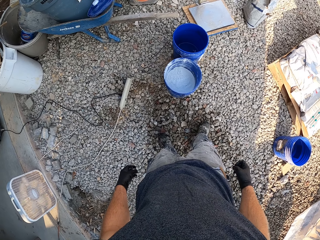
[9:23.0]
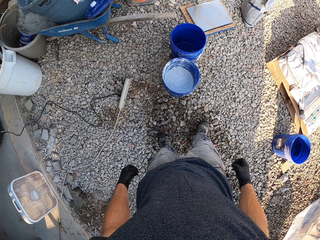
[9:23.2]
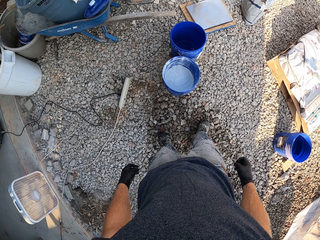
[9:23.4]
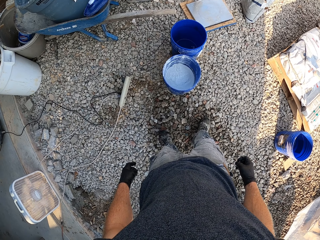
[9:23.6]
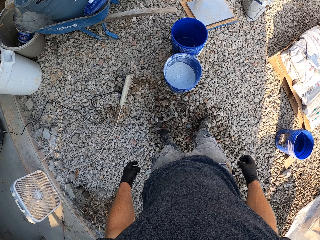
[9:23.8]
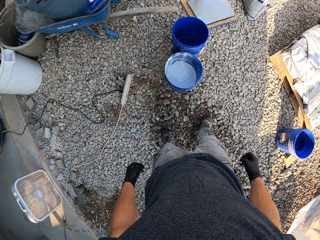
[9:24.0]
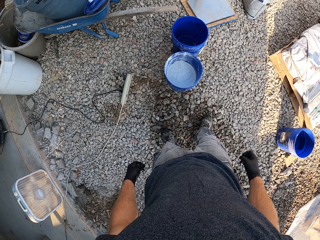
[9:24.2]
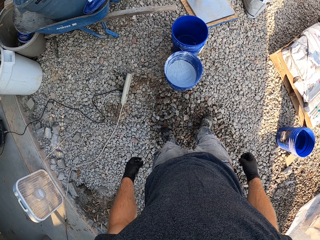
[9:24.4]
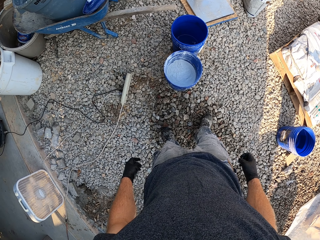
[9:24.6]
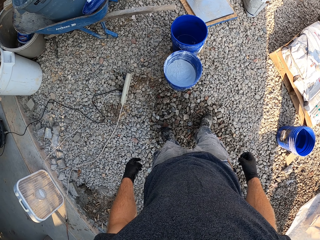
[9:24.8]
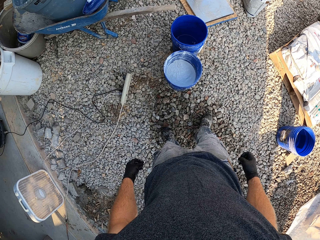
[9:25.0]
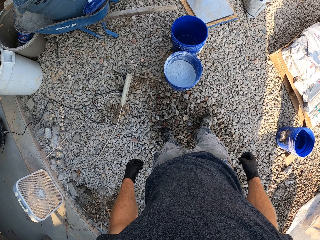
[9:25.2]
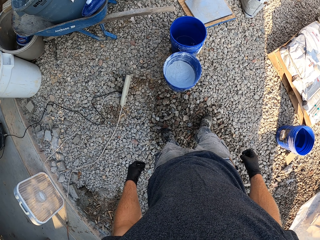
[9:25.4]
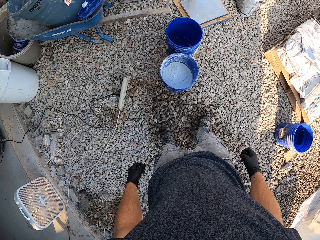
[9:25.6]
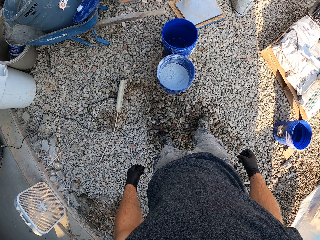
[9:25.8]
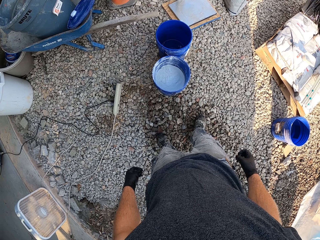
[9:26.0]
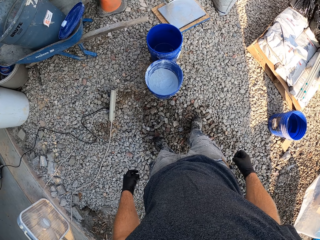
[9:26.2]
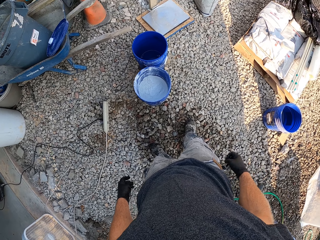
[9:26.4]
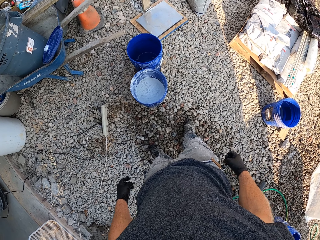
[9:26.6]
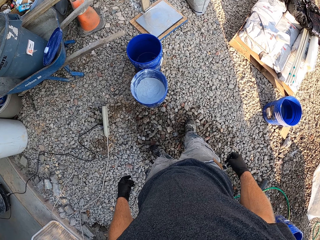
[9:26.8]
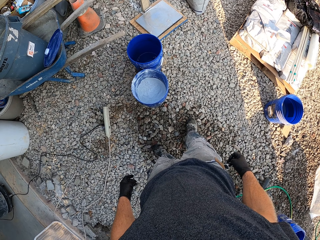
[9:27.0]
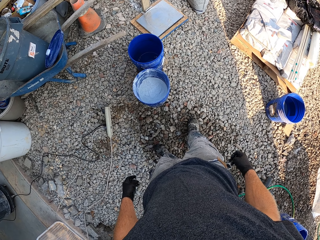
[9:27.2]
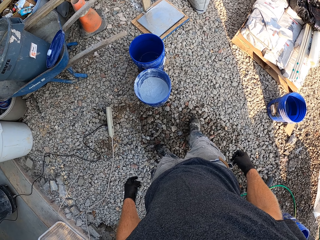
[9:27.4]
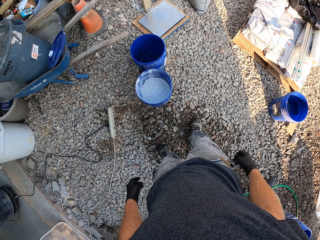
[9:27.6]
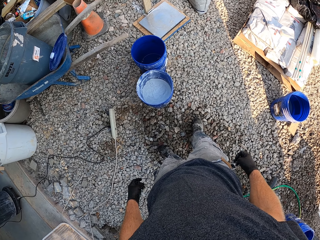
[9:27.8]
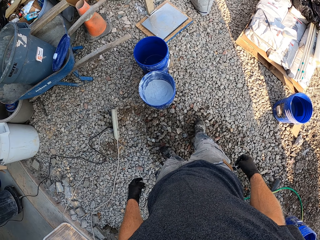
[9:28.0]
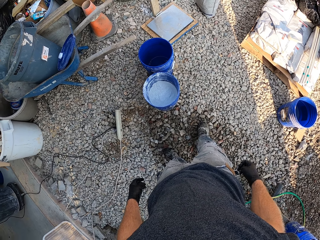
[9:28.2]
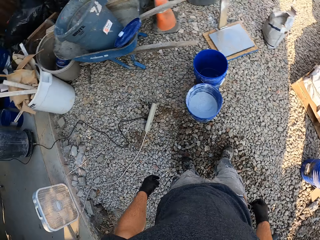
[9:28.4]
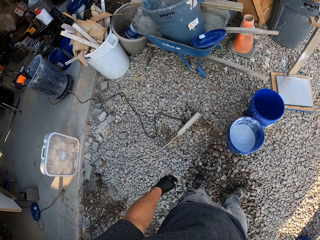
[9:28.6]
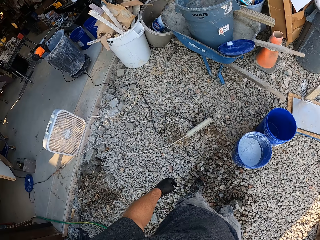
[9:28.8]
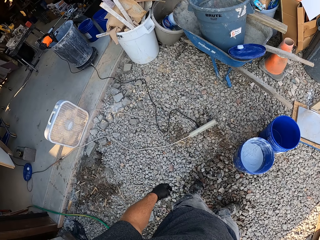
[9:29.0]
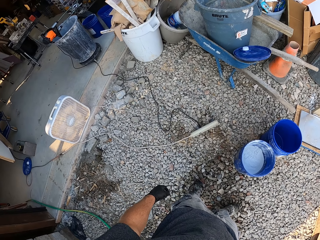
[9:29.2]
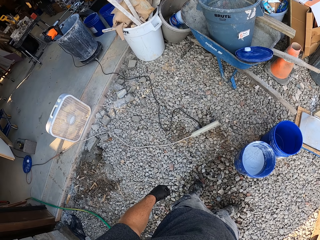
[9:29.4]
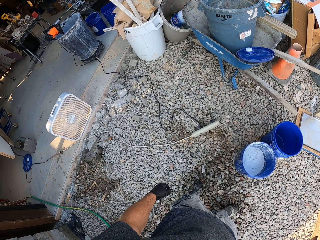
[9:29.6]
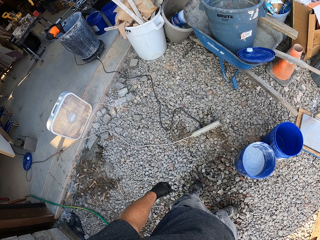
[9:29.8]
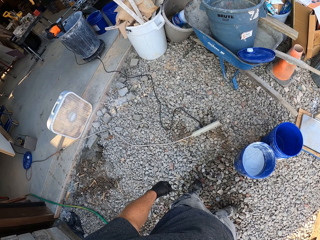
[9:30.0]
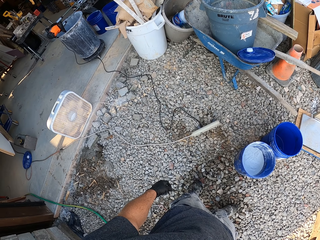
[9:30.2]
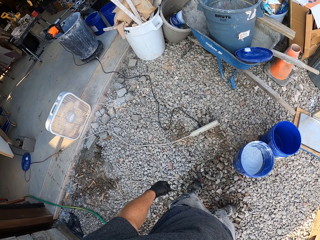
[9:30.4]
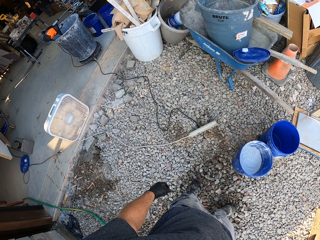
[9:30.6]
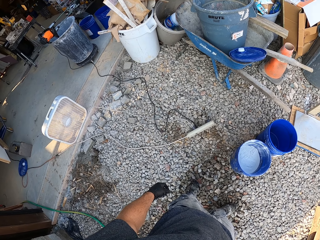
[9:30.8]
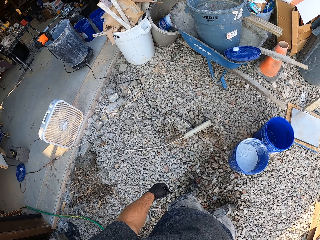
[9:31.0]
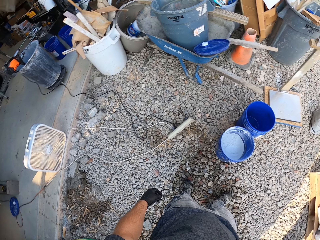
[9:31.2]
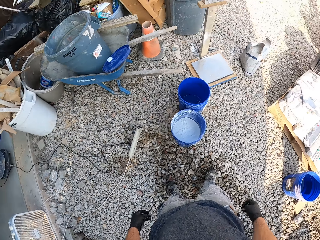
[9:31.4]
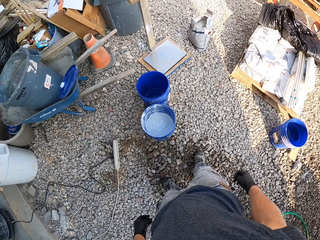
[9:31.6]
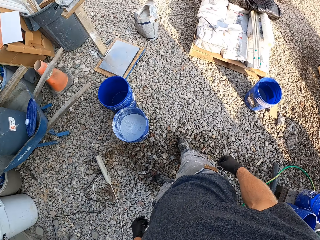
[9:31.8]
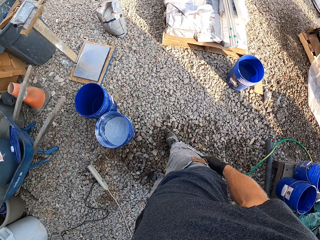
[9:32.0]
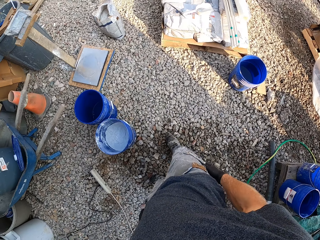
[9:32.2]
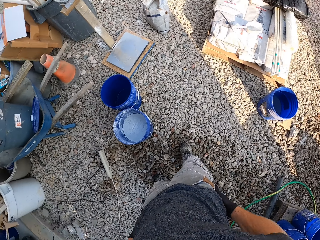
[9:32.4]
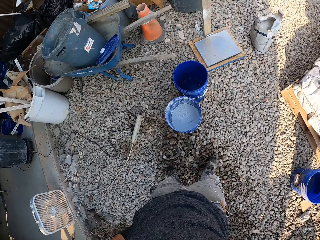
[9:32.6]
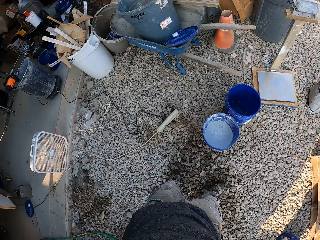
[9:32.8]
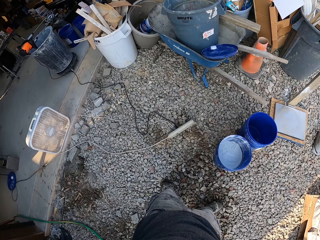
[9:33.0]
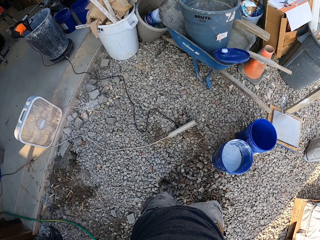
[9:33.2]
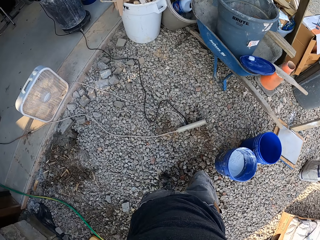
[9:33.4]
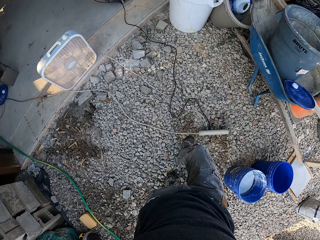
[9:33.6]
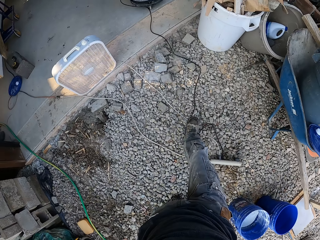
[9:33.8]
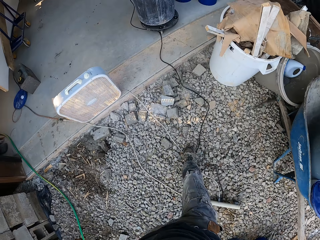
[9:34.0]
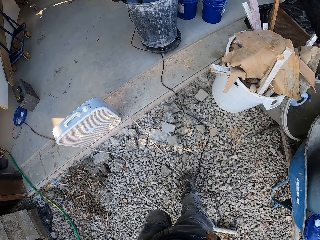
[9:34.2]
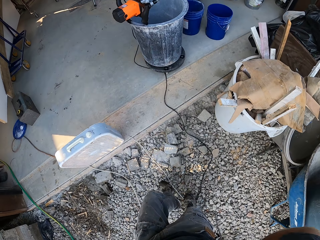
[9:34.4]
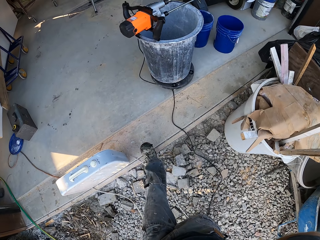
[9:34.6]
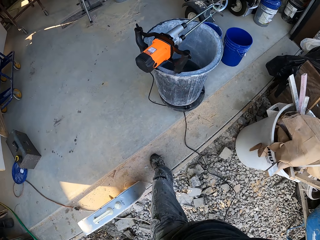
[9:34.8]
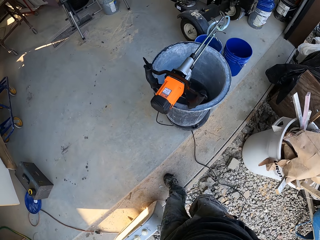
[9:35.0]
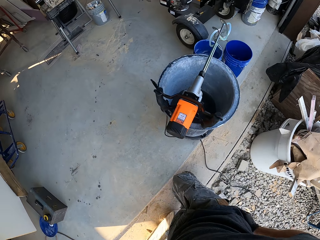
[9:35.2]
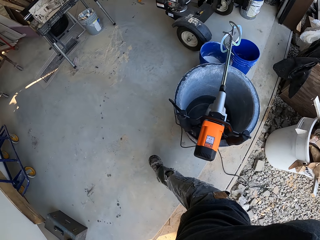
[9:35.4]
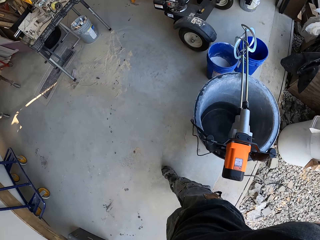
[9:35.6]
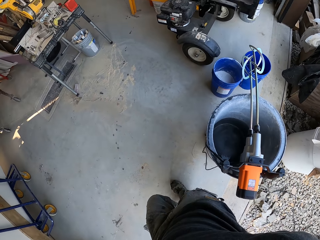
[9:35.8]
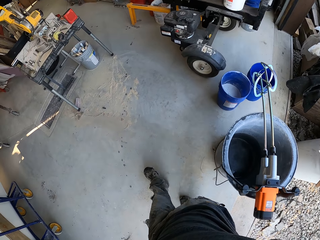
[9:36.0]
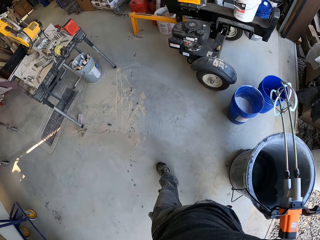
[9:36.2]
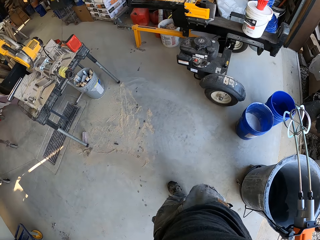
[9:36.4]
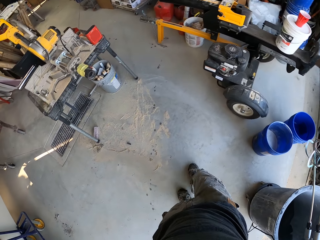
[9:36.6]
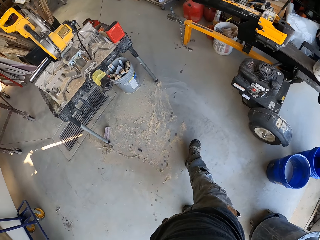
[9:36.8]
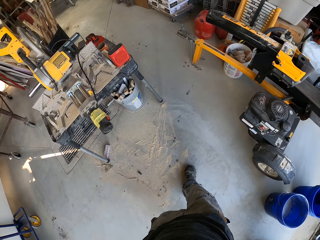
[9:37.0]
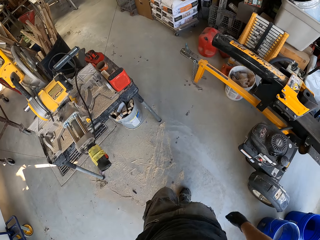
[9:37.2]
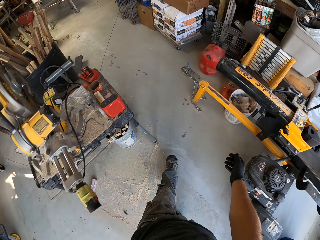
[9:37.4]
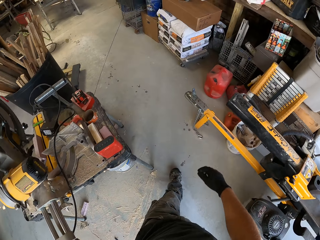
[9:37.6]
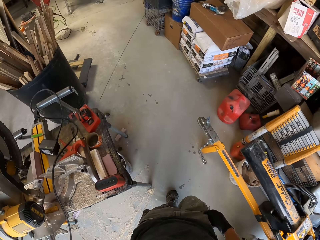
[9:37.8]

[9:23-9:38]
The camera wearer stands. They look around. They walk into the workshop.

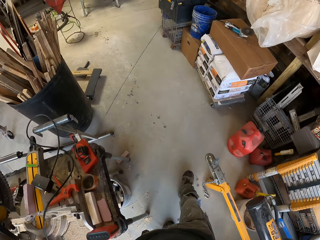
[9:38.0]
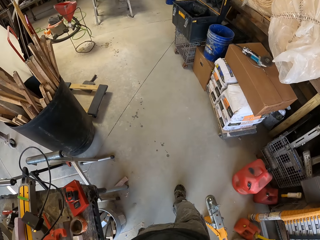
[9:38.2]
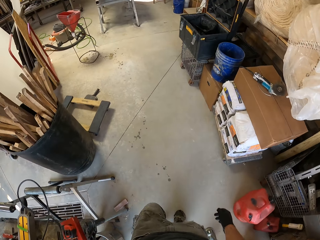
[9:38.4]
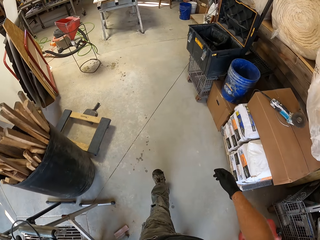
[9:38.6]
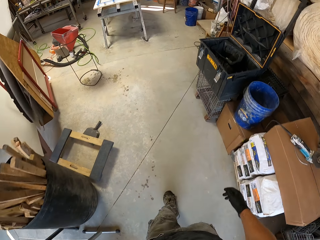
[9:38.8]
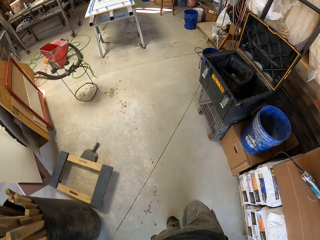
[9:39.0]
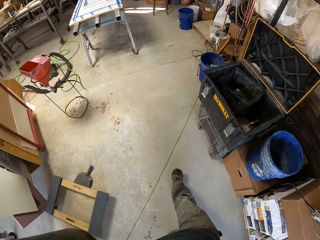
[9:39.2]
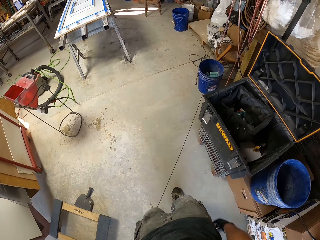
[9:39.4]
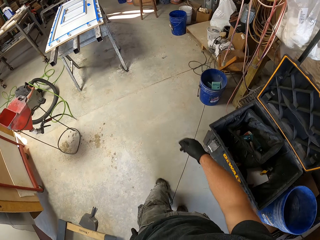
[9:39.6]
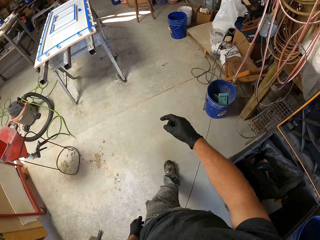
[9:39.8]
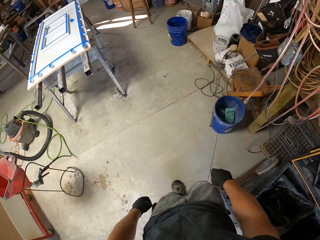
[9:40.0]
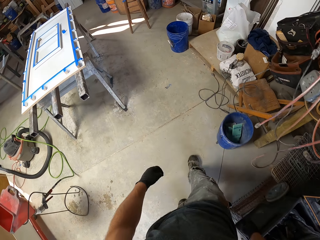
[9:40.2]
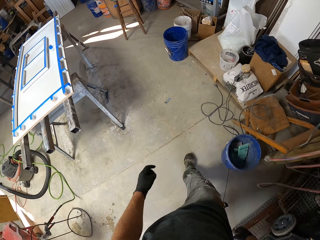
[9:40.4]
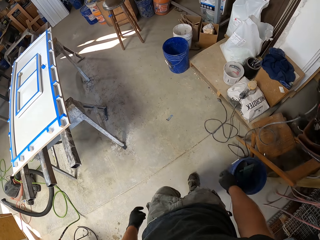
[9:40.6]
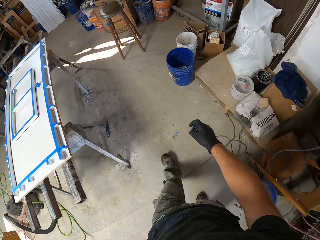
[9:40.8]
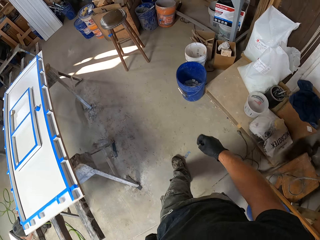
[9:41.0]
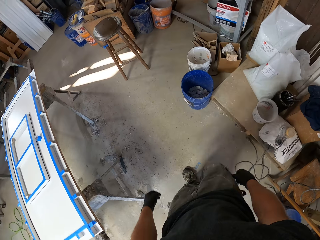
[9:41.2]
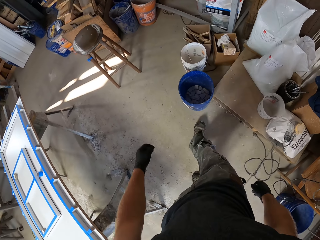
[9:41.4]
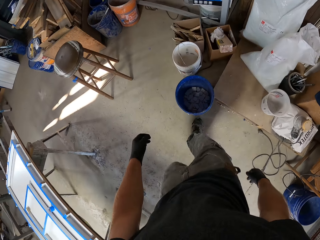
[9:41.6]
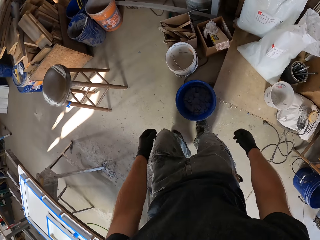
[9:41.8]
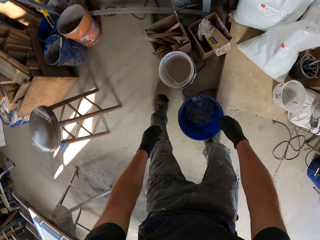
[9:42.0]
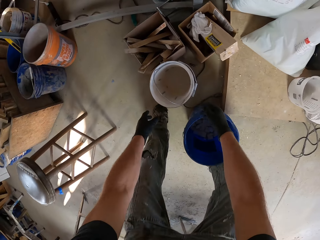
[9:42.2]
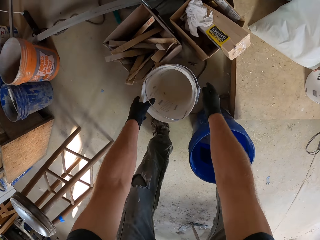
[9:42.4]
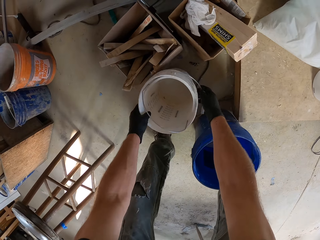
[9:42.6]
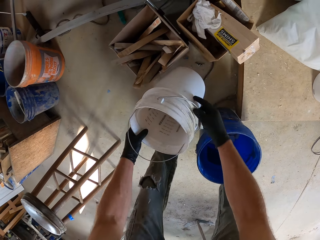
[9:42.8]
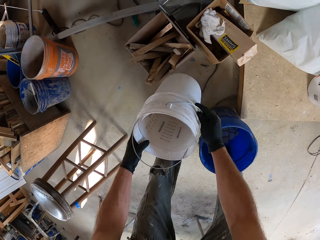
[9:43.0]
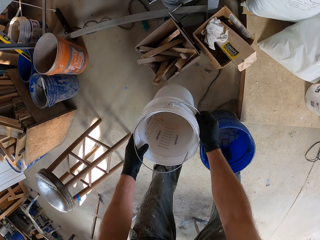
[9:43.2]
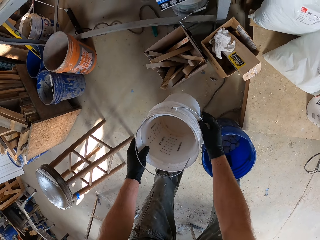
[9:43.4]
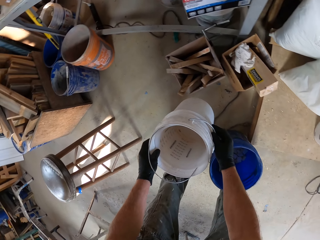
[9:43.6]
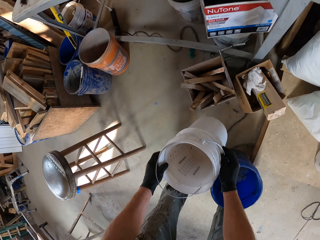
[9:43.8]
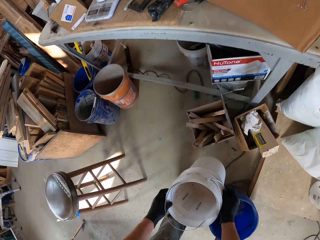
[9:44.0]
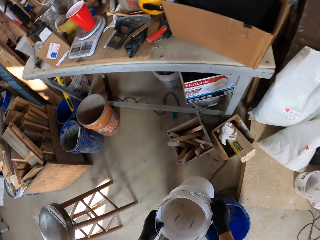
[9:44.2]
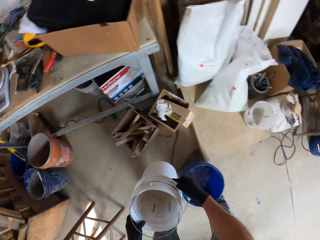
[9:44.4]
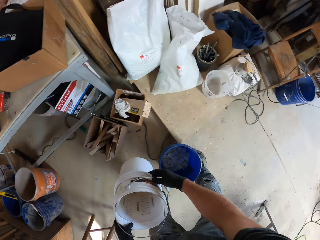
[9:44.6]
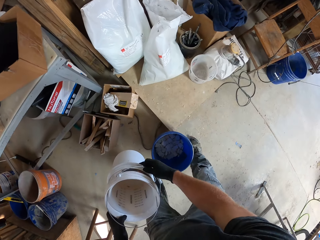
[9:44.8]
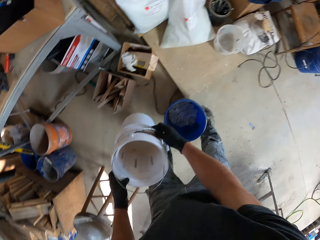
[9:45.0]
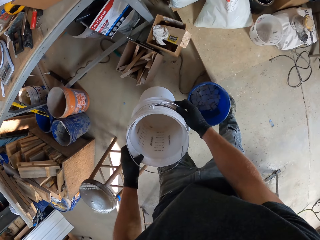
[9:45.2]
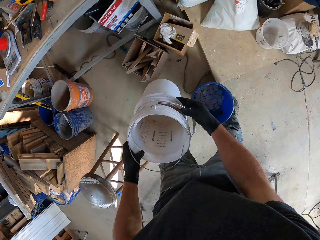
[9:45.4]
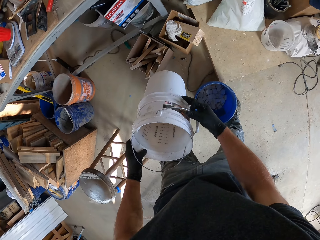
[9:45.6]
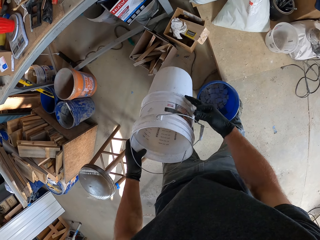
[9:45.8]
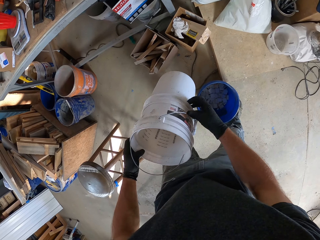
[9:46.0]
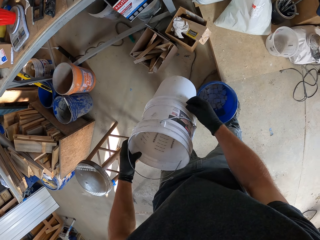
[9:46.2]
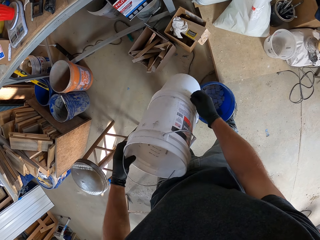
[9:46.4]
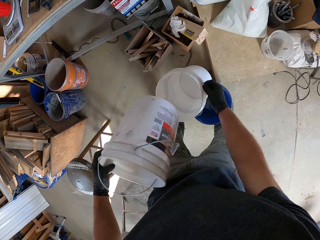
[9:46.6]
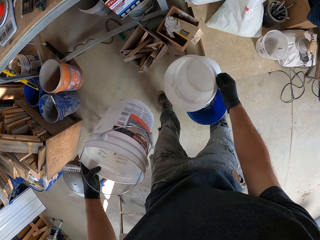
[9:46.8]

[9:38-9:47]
The camera wearer picks up white buckets from the ground. They detach the white buckets.
